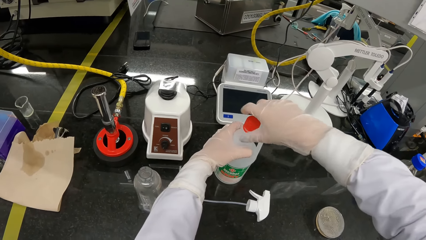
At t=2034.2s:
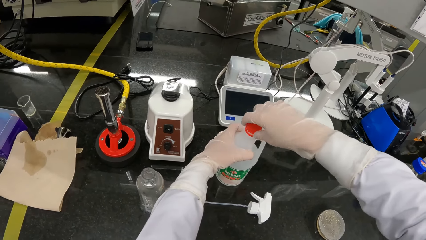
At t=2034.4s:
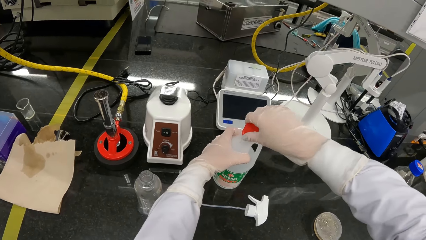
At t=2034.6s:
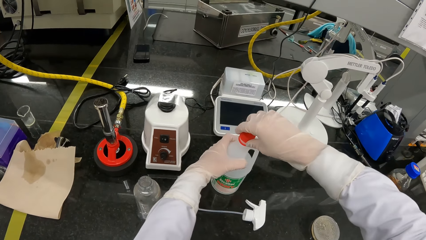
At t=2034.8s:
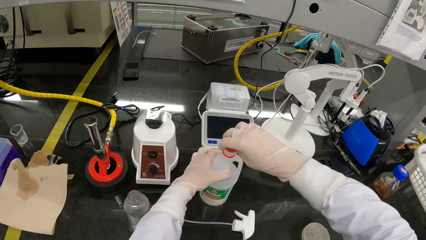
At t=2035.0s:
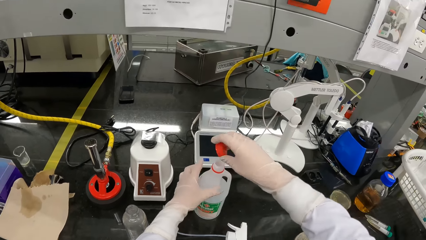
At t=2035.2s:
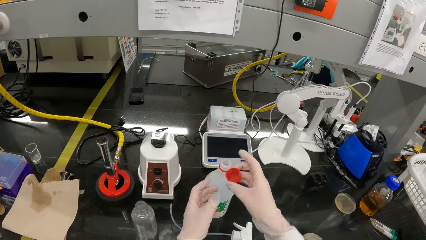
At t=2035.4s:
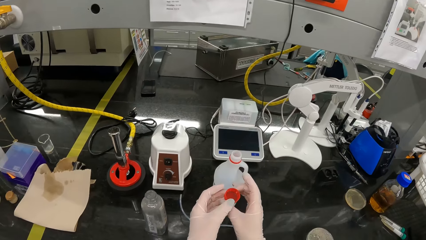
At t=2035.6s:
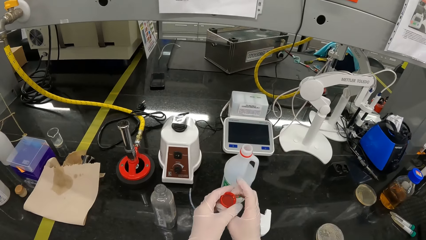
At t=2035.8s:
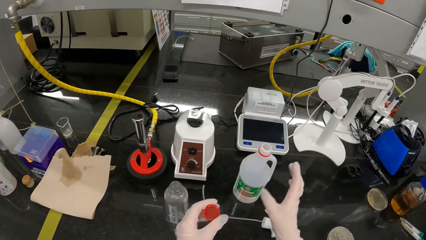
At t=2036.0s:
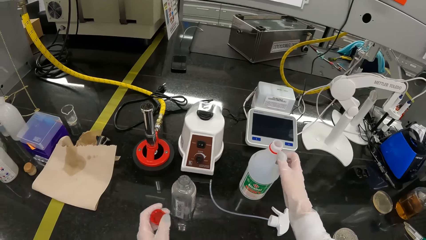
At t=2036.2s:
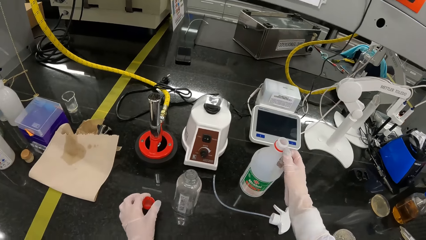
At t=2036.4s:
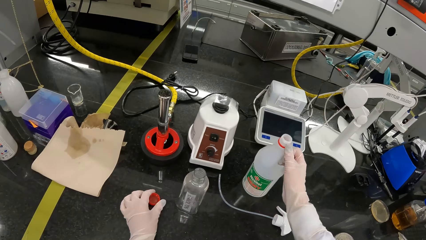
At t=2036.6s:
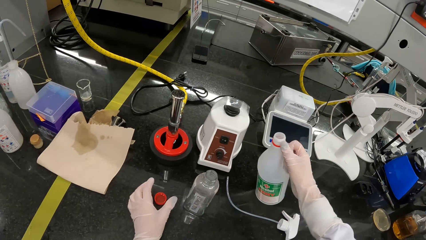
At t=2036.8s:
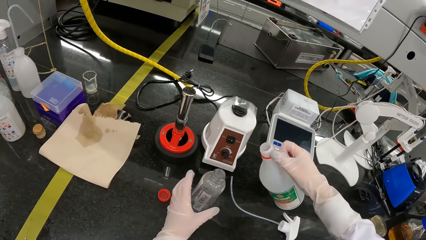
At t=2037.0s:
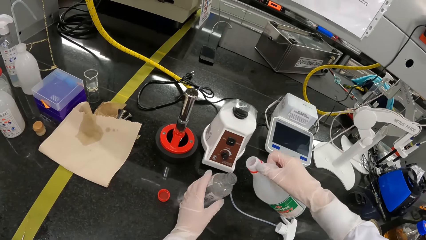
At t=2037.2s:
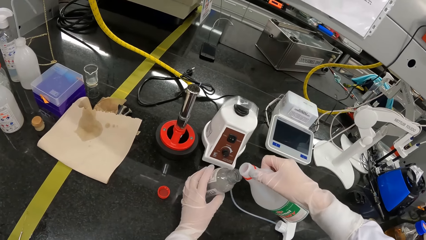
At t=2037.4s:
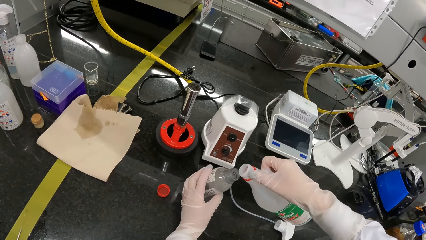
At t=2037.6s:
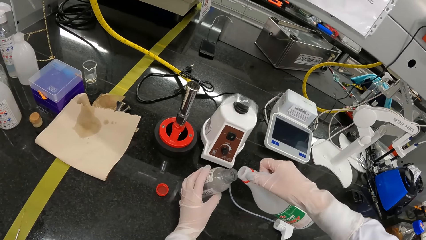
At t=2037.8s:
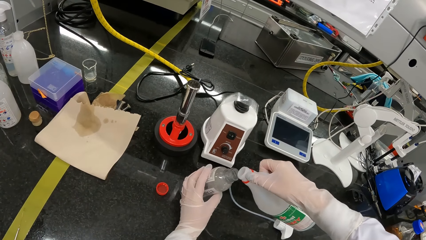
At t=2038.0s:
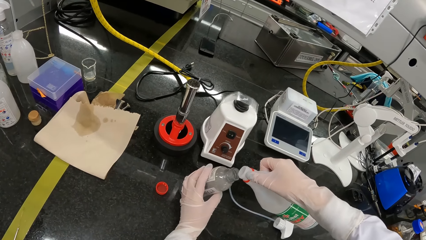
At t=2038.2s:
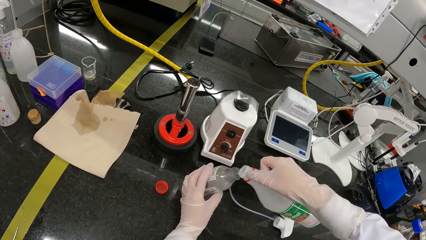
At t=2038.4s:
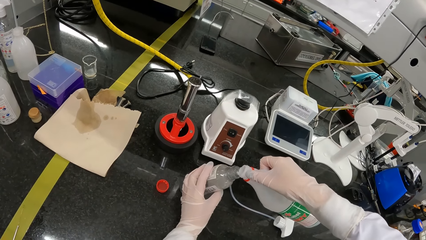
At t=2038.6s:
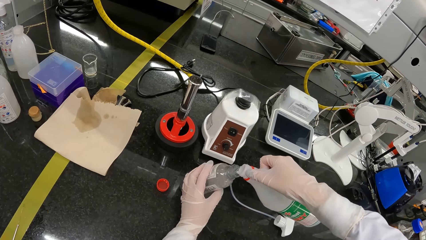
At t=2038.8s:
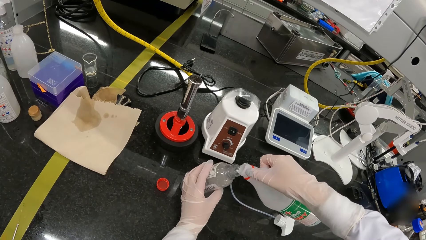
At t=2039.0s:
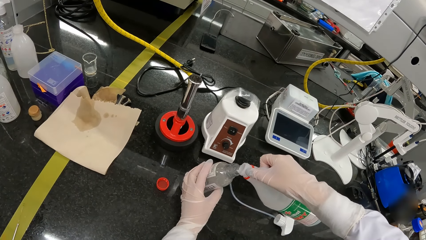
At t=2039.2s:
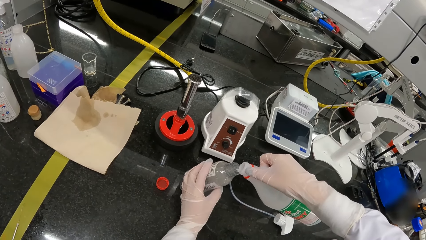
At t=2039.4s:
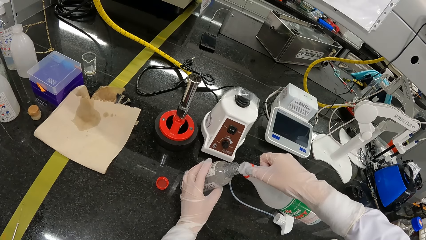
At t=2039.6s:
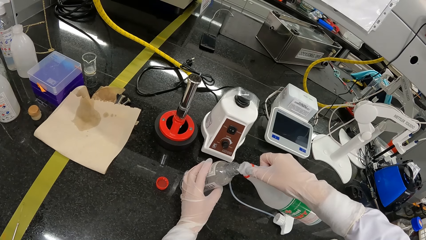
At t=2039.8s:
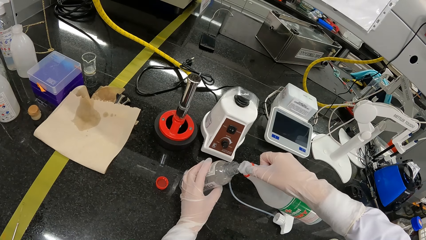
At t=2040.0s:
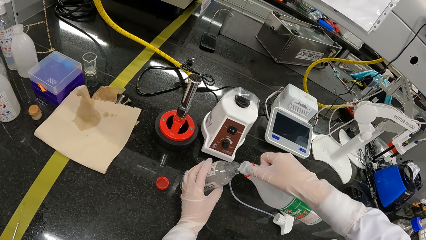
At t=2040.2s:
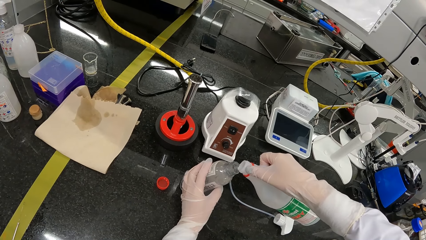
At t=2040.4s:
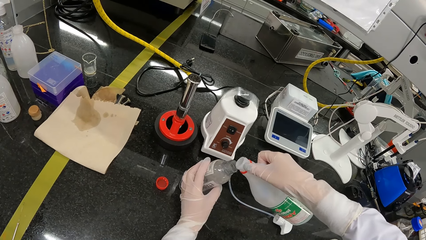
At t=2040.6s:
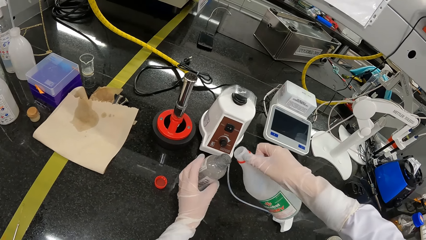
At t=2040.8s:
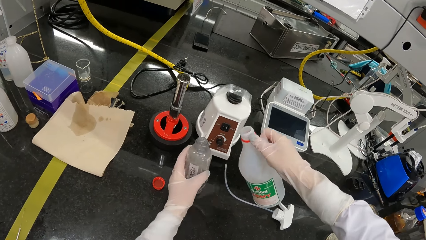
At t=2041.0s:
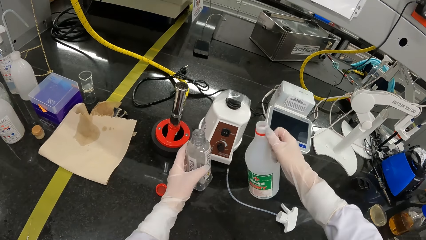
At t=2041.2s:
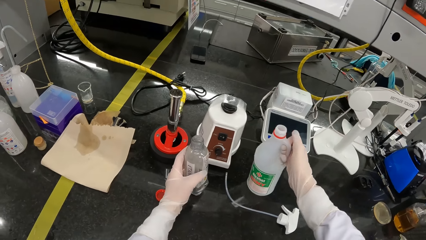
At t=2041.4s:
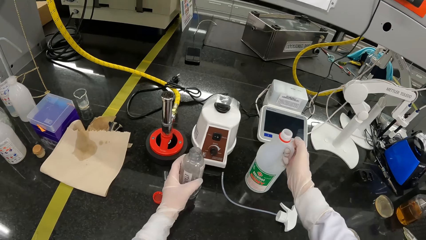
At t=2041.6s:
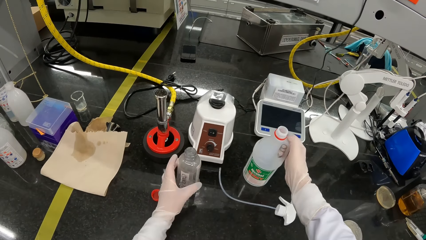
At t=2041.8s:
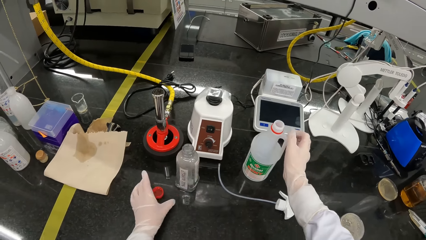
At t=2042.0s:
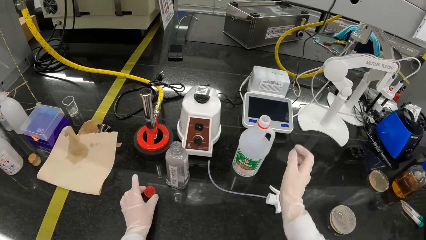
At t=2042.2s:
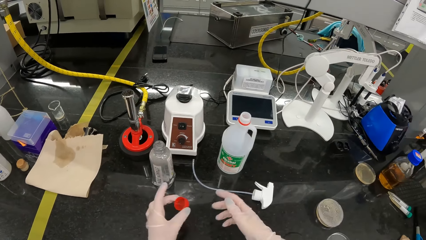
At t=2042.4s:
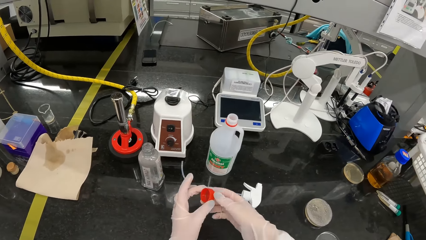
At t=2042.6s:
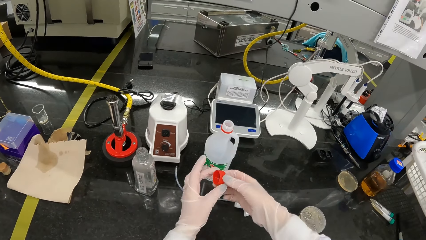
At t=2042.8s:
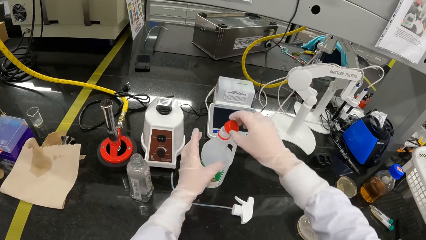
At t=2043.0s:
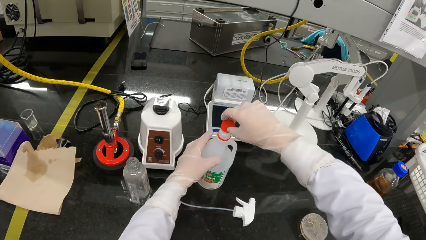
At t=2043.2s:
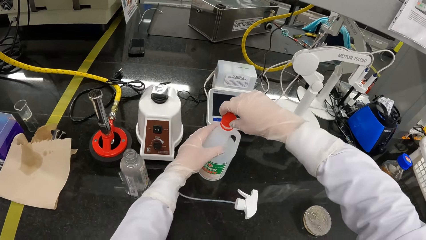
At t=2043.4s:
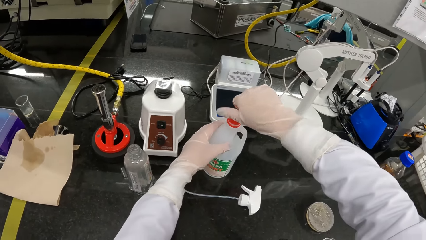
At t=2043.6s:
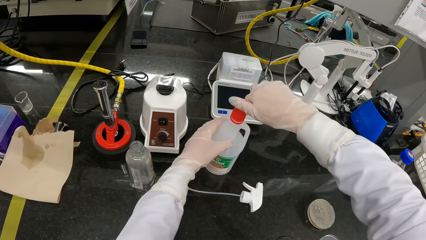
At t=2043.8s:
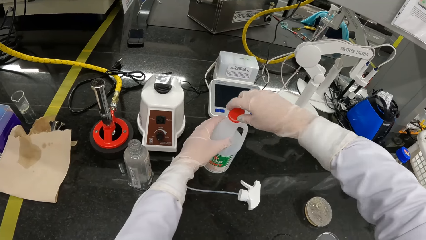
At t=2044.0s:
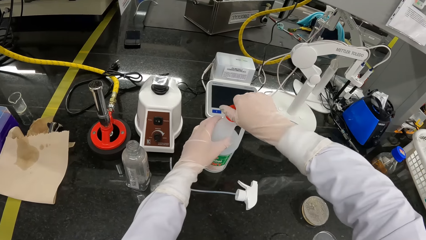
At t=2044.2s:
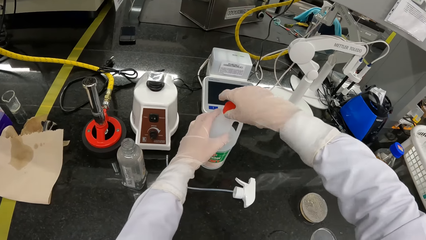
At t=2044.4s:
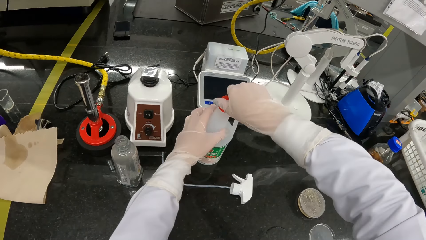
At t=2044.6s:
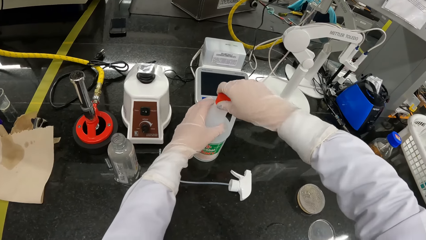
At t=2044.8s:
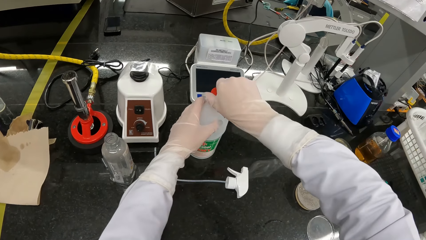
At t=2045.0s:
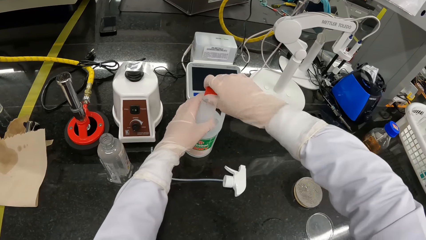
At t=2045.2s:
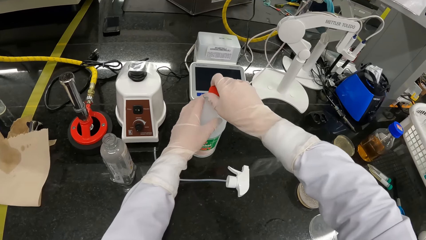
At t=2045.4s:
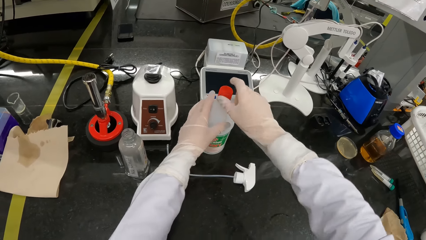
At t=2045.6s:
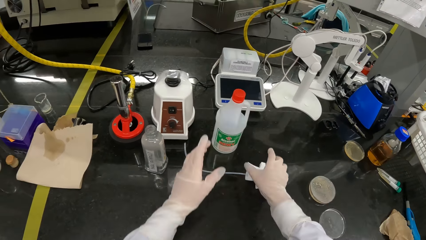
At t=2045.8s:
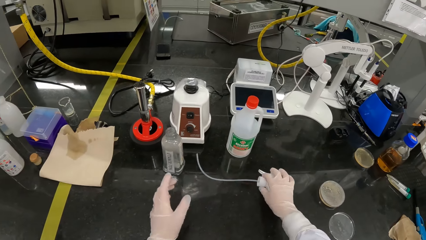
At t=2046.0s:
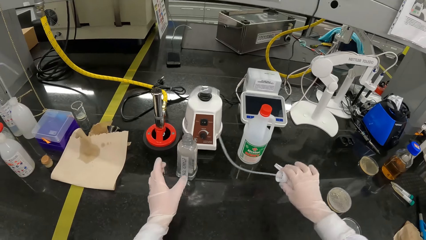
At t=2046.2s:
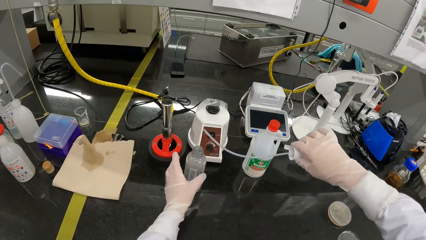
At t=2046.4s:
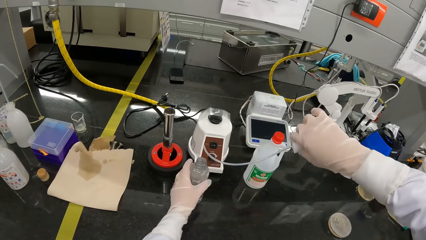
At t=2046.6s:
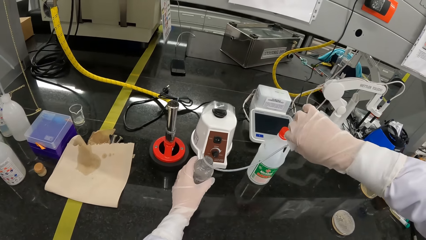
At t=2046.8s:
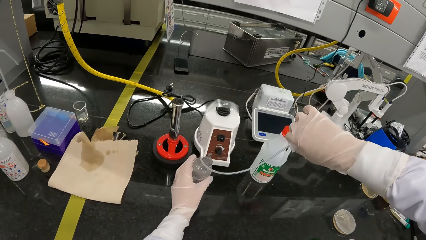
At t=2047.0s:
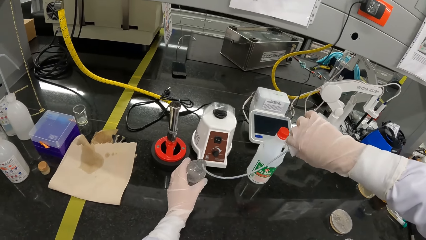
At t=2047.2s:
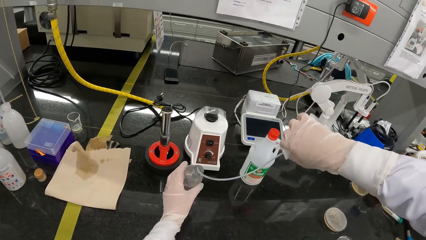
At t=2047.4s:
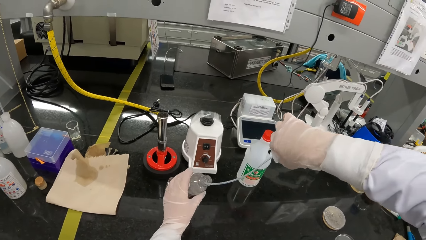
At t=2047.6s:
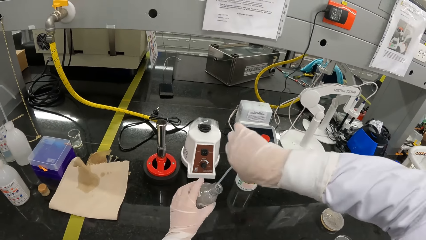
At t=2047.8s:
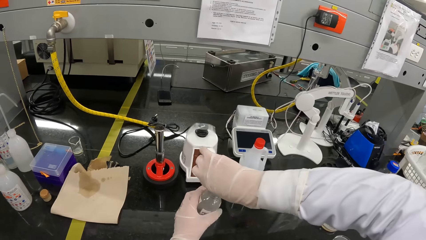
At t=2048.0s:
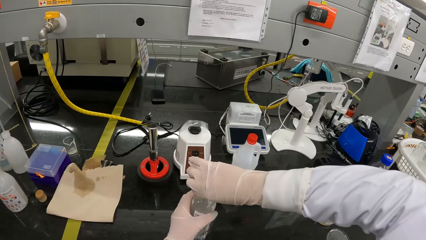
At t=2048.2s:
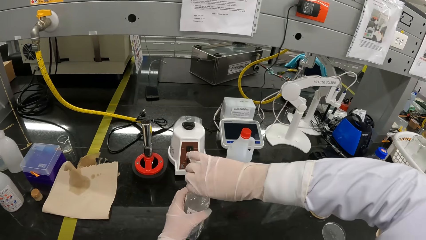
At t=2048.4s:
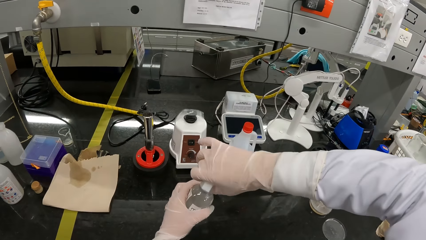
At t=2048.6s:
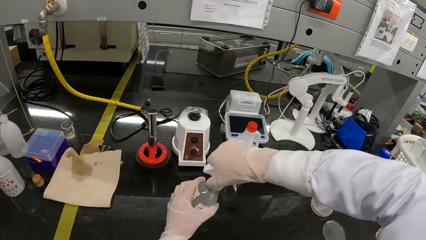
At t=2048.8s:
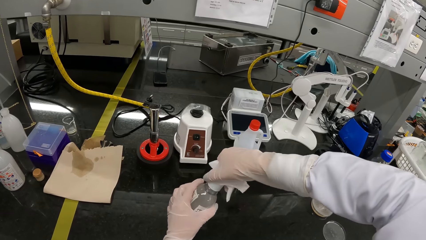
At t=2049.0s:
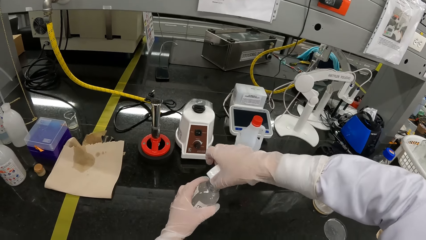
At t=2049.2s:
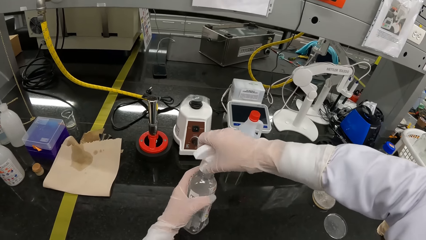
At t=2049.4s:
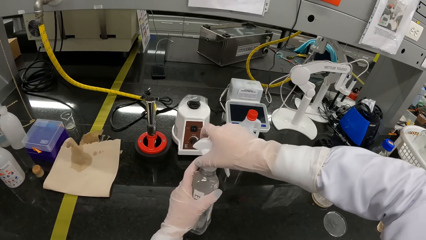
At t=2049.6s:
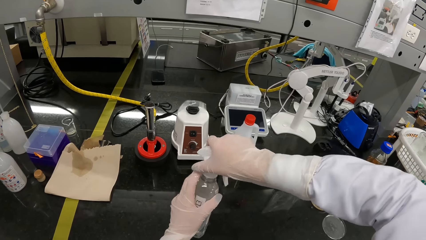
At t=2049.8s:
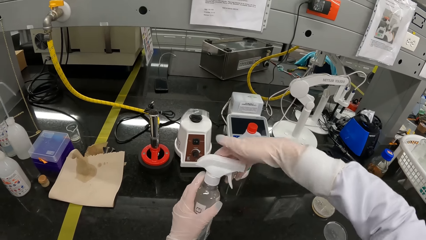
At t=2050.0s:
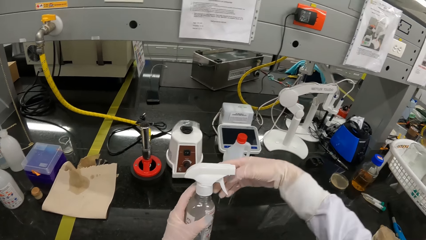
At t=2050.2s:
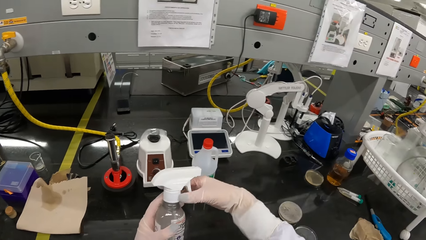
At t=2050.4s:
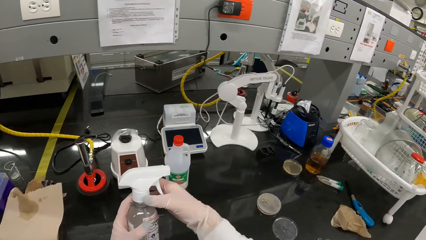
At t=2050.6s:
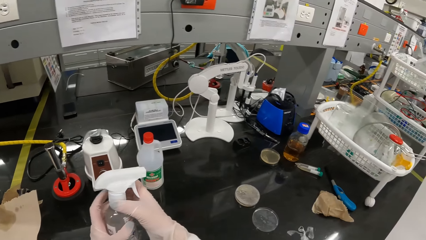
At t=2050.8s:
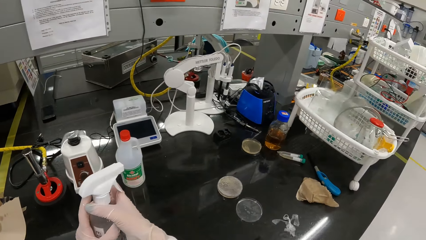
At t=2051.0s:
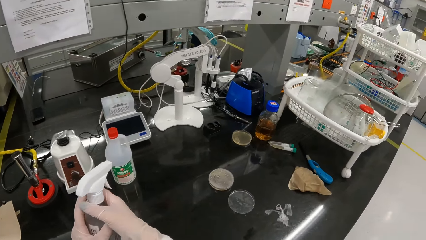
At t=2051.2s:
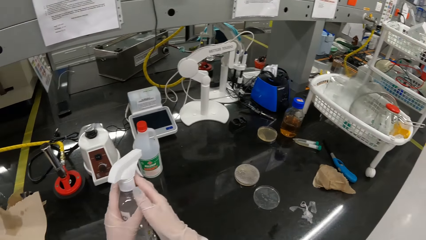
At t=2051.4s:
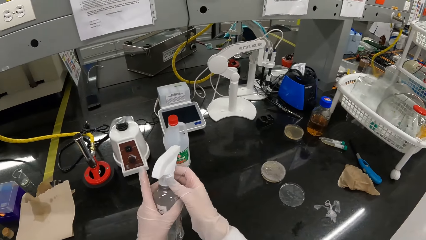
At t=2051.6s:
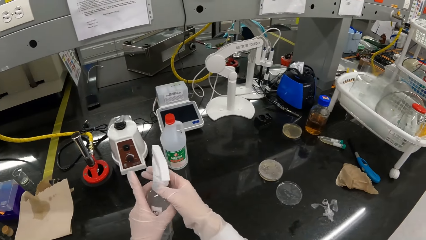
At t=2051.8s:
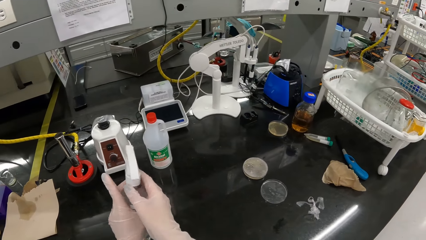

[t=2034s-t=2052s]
The camera wearer passes the lid from her right gloved hand to her left gloved hand. She picks the plastic bottle from the table with her right gloved hand. She drops the lid on the table with her left gloved hand. She holds the bottle of sanitizer on the table with her right gloved hand. She pours sanitizer from the plastic bottle in her right gloved hand to the bottle of sanitizer in her left gloved hand. She drops the bottle of sanitizer on the table with her left gloved hand. She drops the plastic bottle on the table with her right gloved hand. She picks the lid from the table with her left gloved hand. She passes the lid from her left gloved hand to her right gloved hand. She holds the plastic bottle on the table with her left gloved hand. She covers the plastic bottle on the table with the lid in her right gloved hand. She picks the spray pump from the table with her right gloved hand. She picks the bottle of sanitizer from the table with her left gloved hand. She closes the bottle of sanitizer in her left gloved hand with the spray pump in her right gloved hand.
